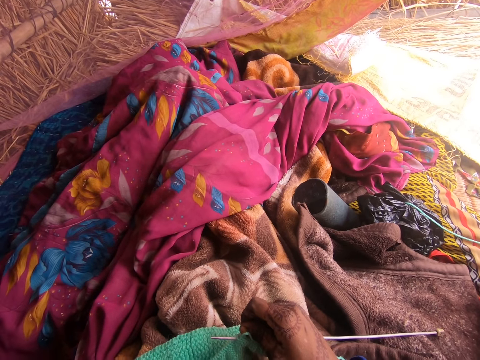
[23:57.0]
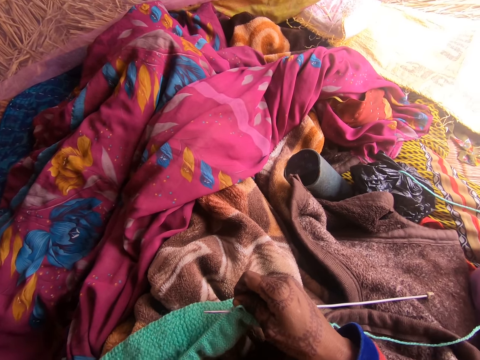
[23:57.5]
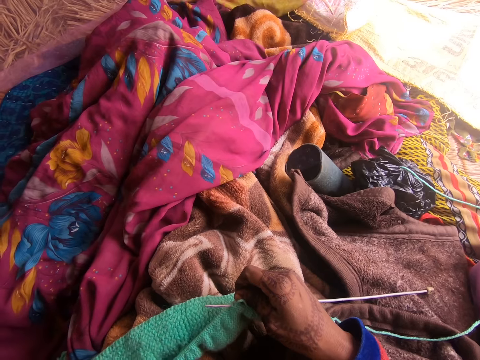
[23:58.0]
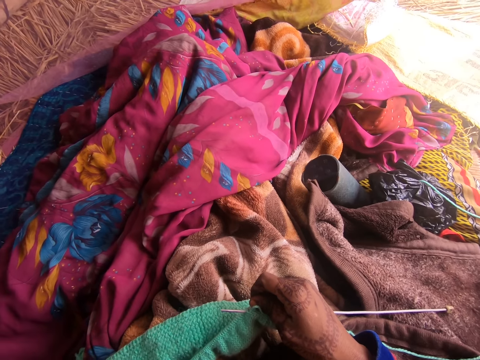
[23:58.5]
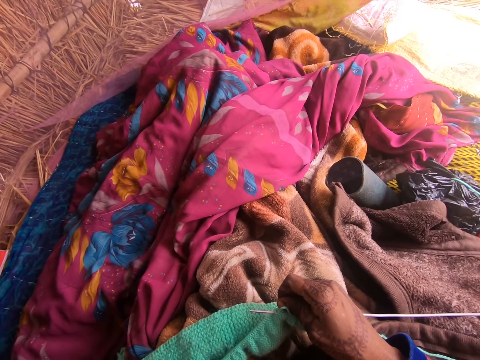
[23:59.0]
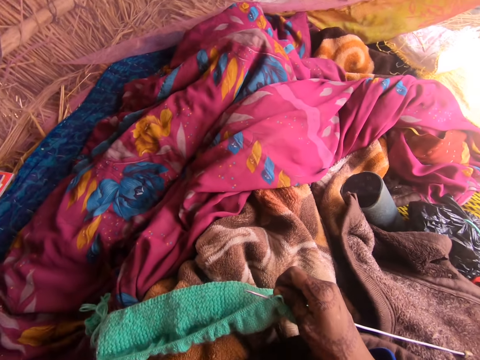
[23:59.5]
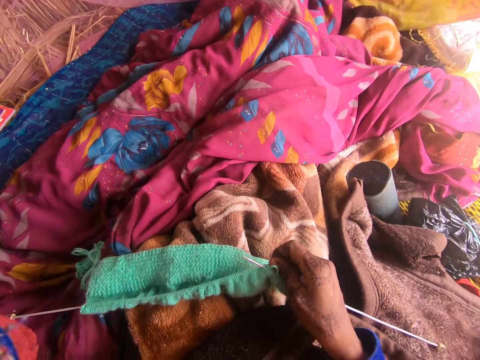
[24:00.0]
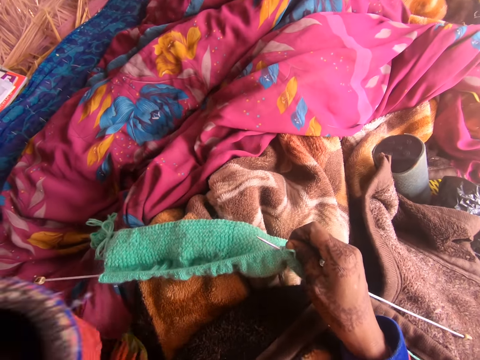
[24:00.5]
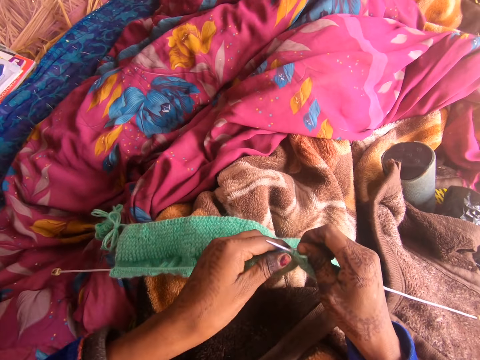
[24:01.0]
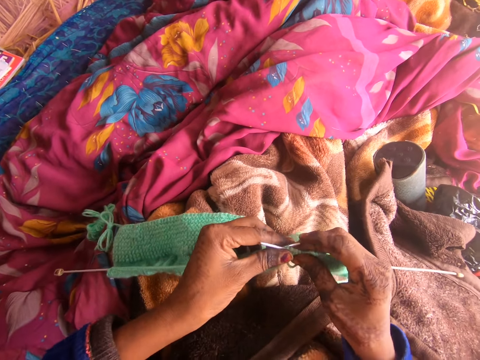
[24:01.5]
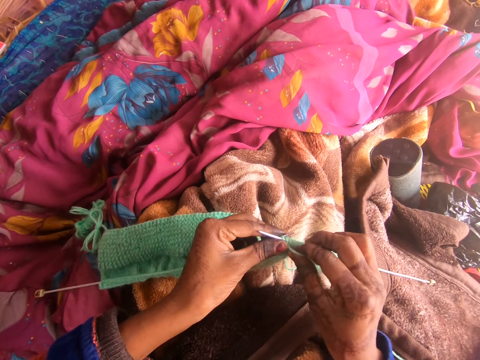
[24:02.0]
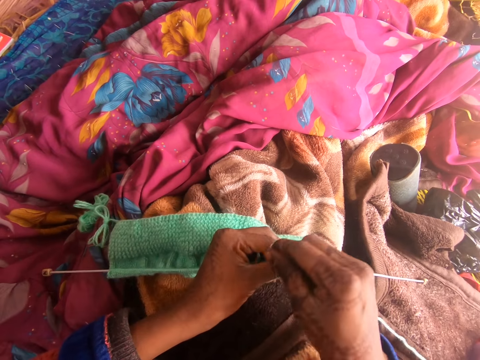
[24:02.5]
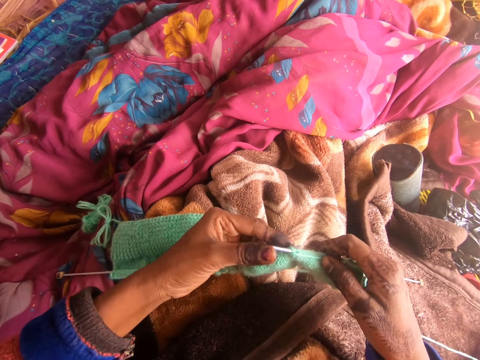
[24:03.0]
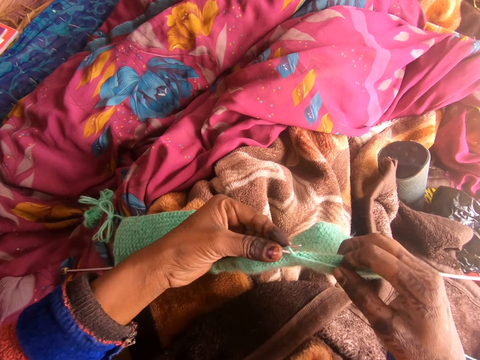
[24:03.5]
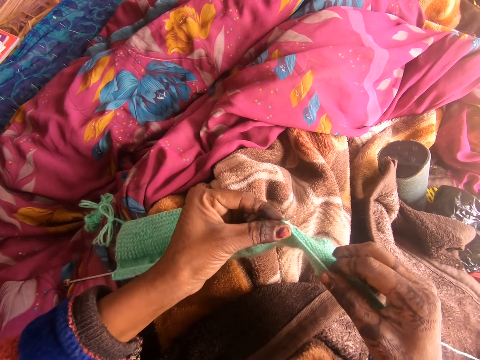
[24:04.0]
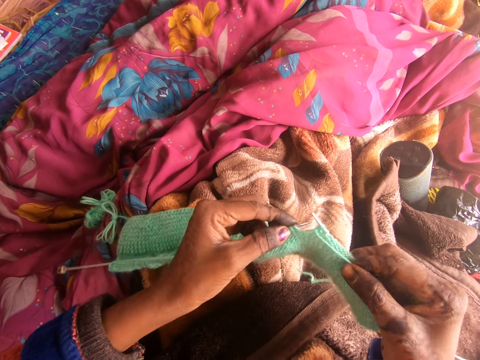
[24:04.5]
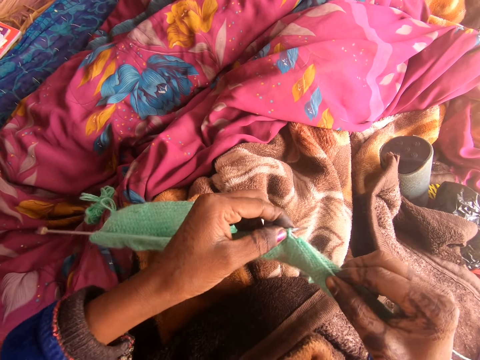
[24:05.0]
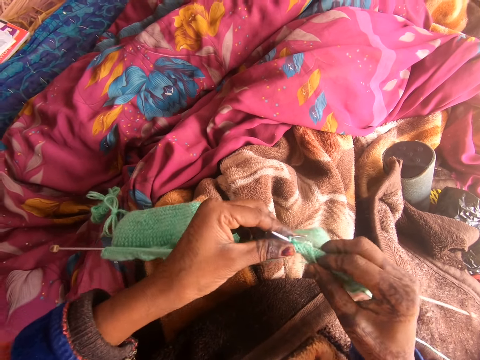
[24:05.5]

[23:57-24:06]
The camera wearer sews using a crochet and a yarn.

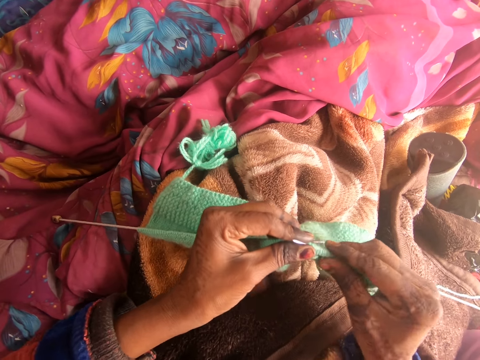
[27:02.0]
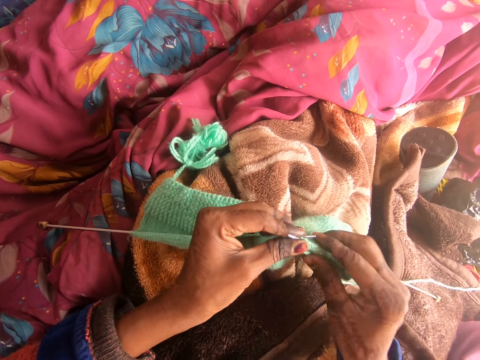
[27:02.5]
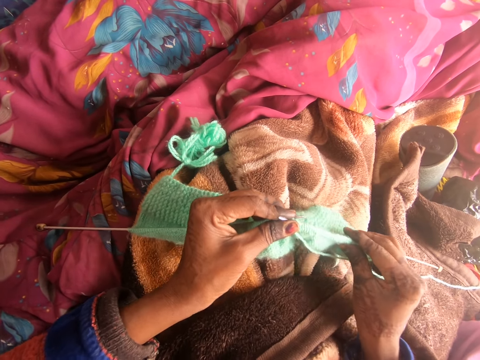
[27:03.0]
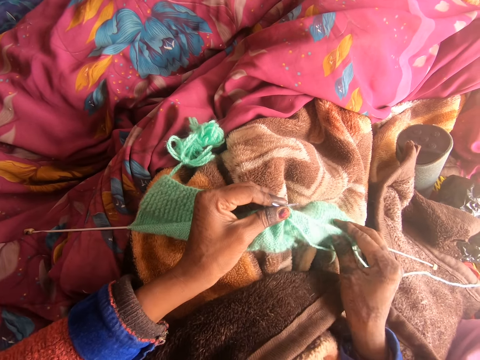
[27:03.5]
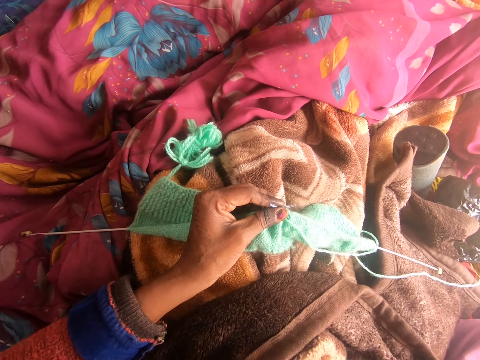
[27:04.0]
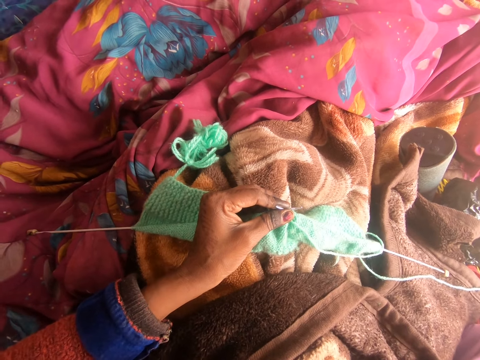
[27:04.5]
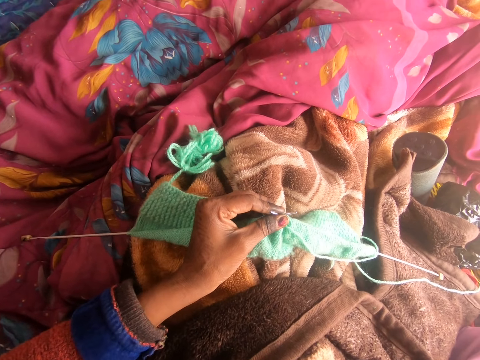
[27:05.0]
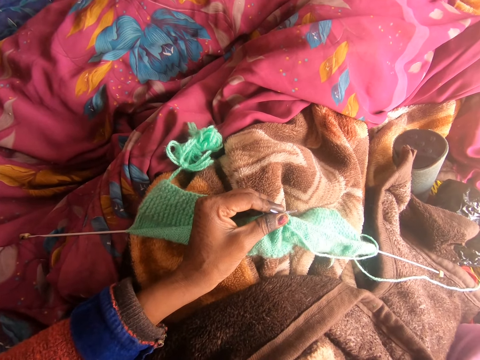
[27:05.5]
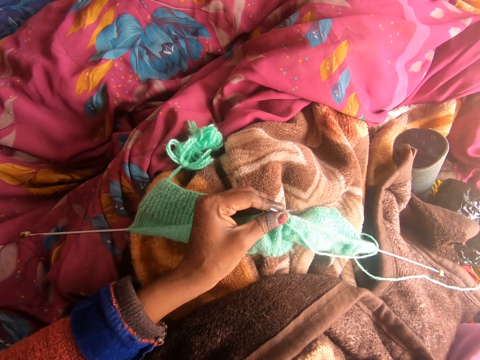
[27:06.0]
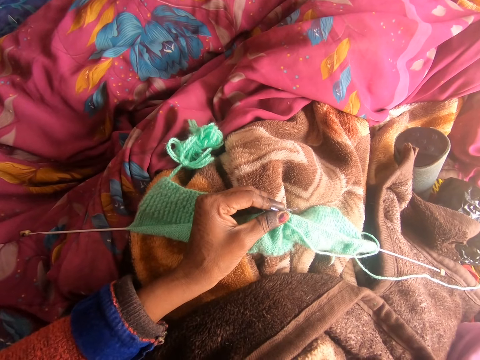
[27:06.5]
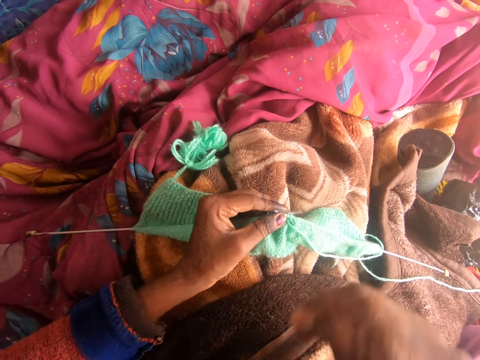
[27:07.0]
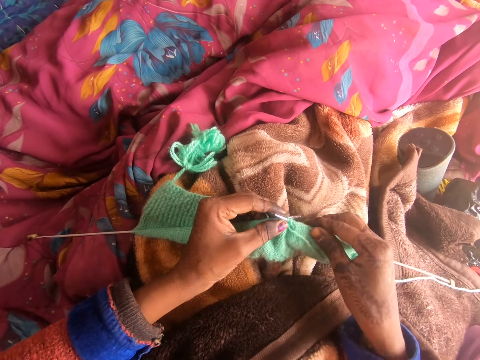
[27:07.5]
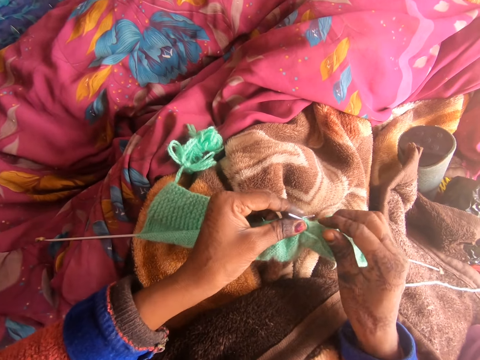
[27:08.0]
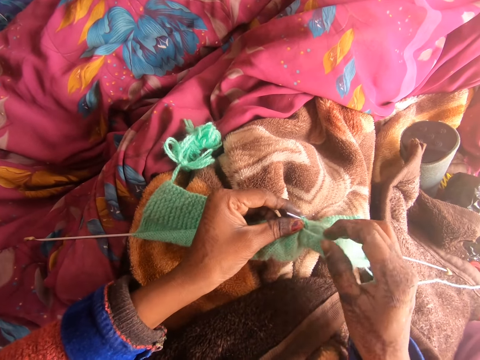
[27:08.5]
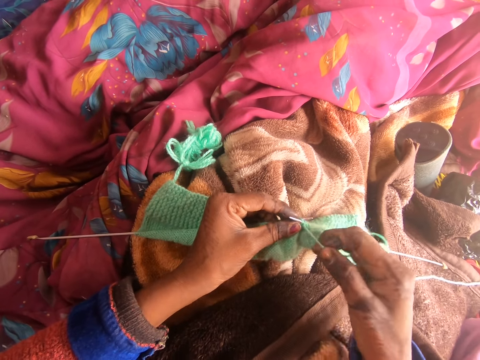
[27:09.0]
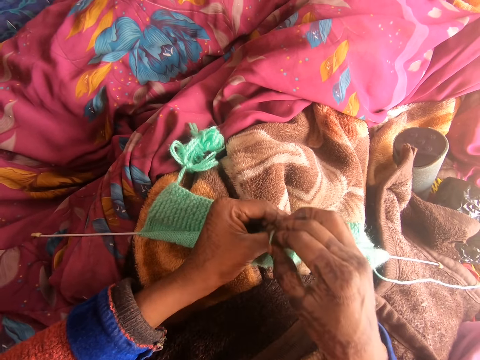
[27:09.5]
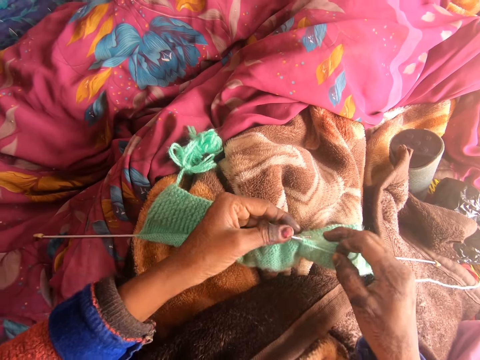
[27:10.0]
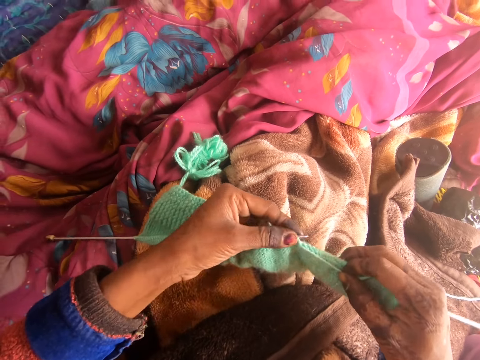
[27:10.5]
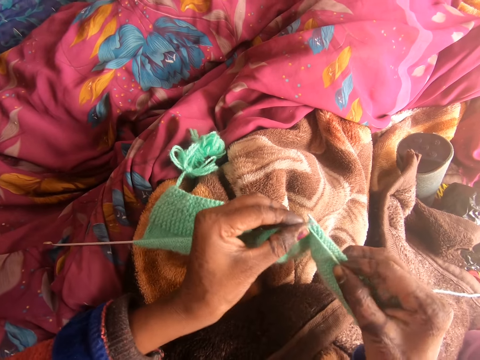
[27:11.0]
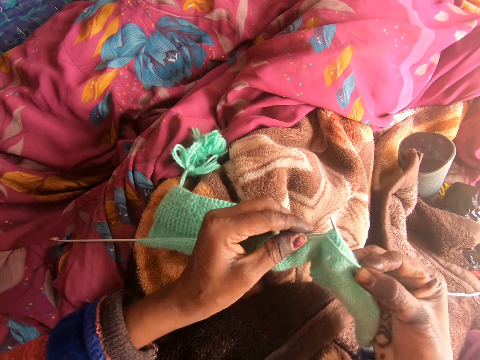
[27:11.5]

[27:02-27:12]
The camera wearer raises a hand. They sew using a crochet and a yarn.

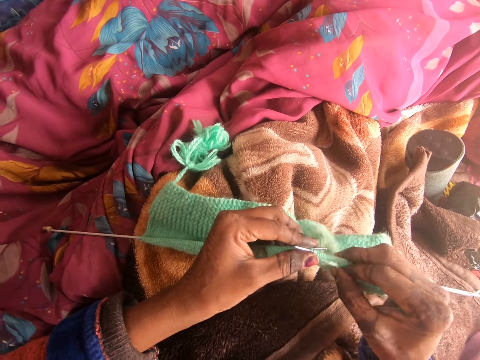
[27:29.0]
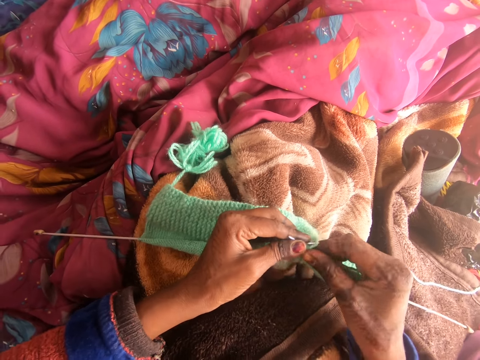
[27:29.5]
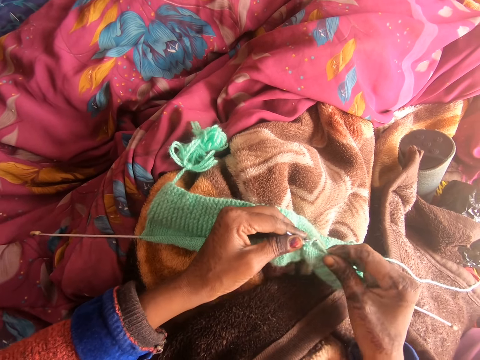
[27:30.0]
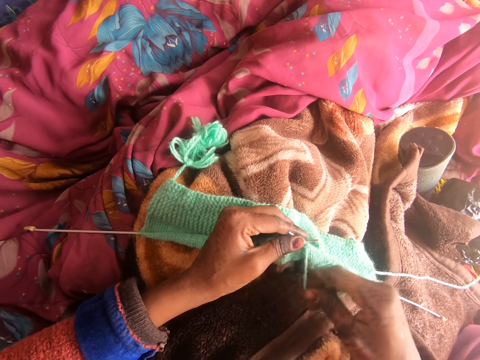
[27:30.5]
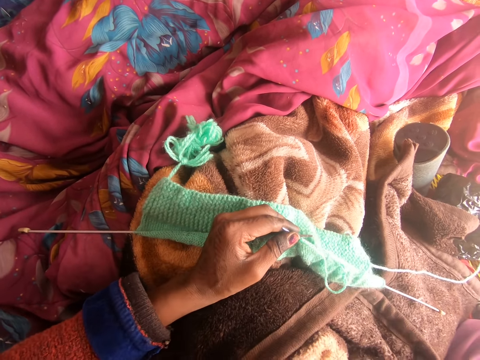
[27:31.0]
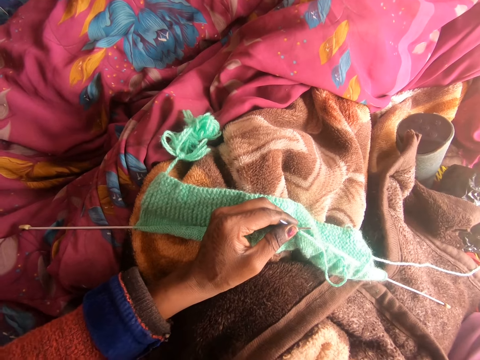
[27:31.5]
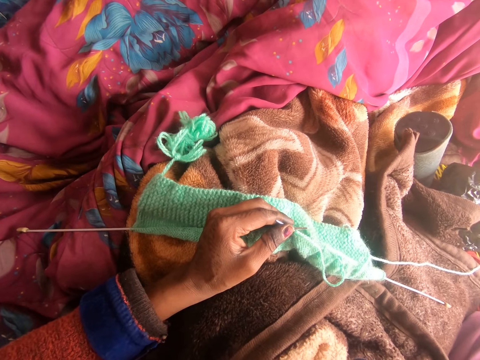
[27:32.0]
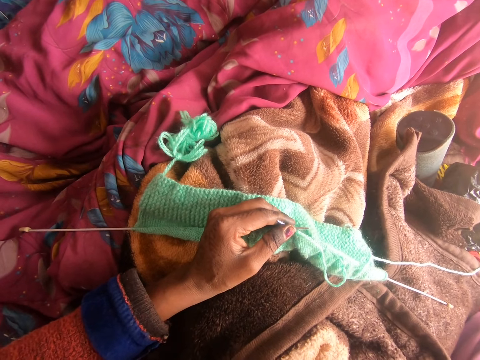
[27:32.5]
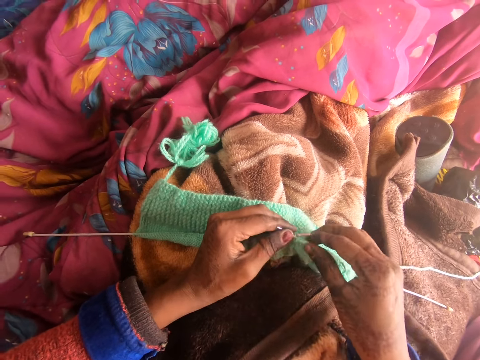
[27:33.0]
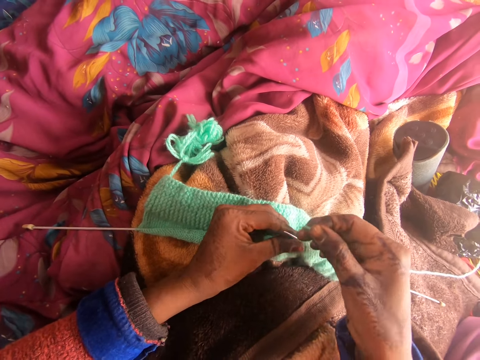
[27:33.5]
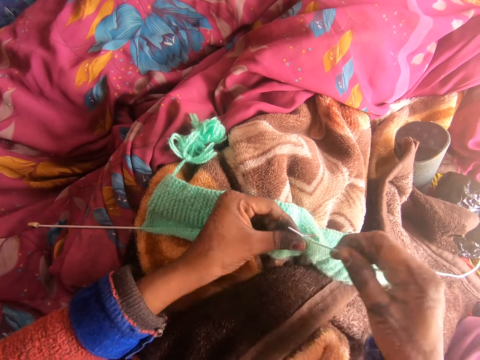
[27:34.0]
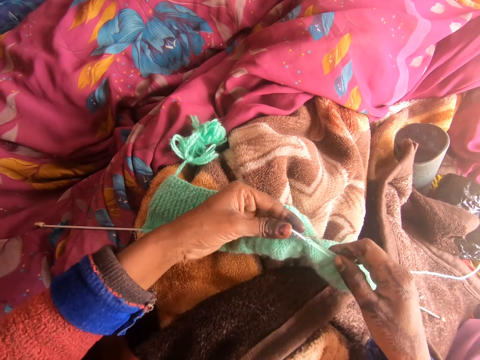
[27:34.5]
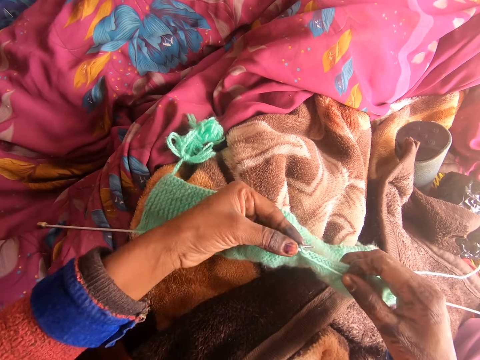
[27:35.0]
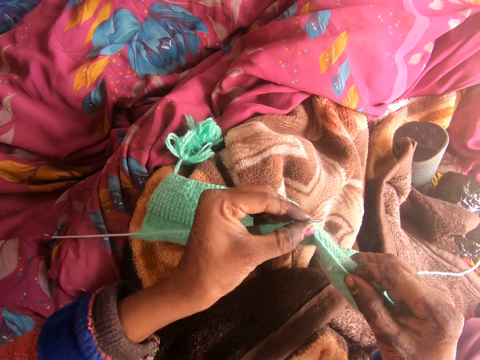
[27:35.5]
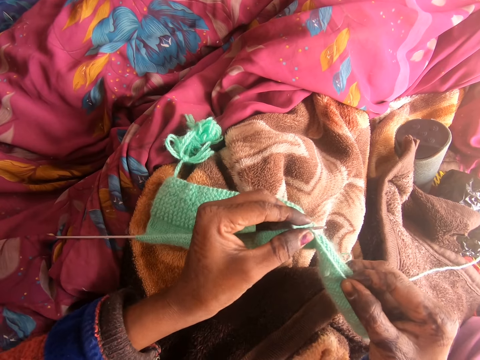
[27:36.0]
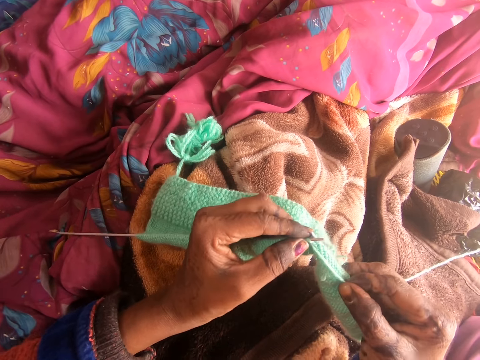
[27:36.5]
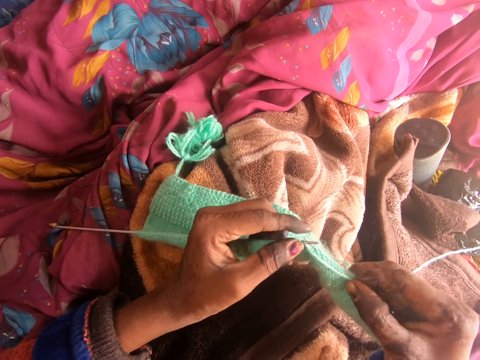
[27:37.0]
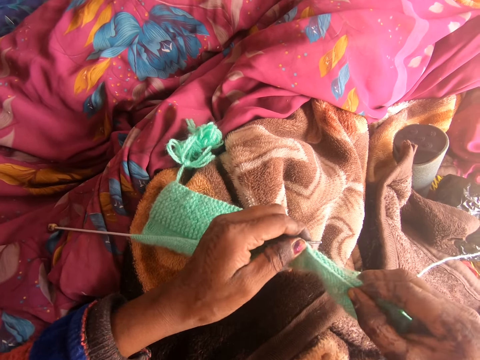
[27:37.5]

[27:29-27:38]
The camera wearer touches part of her body. She knits the fabric with the knitting needle.
